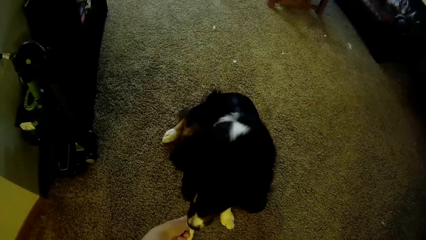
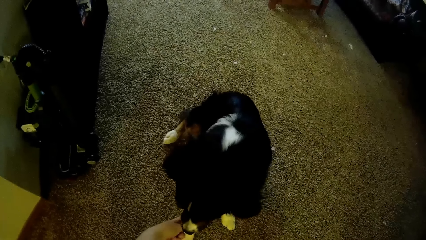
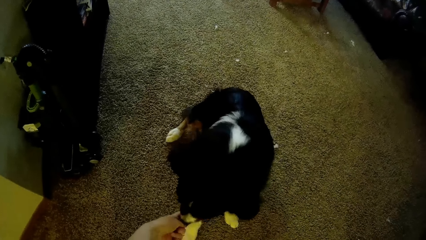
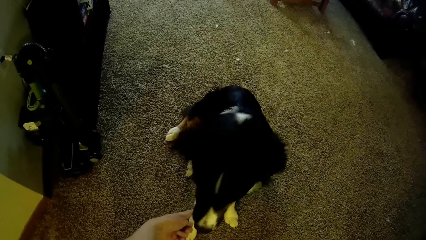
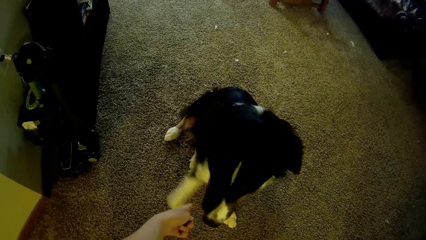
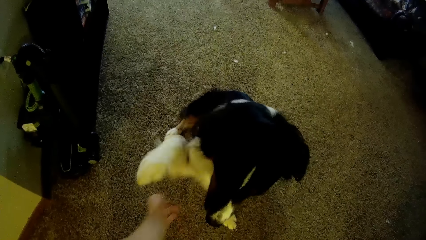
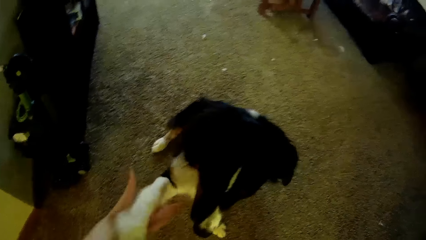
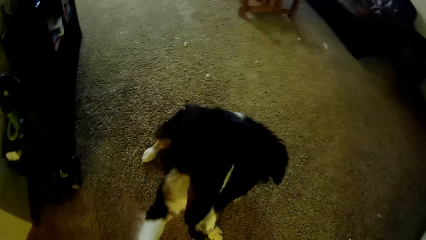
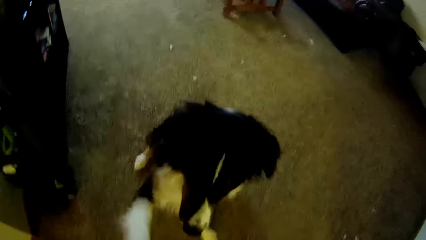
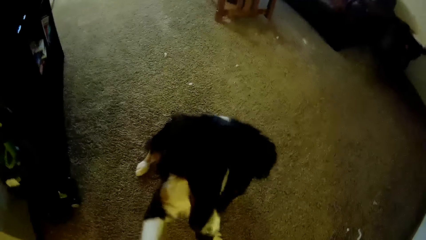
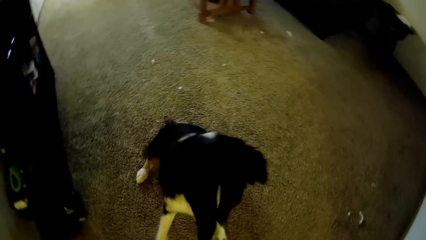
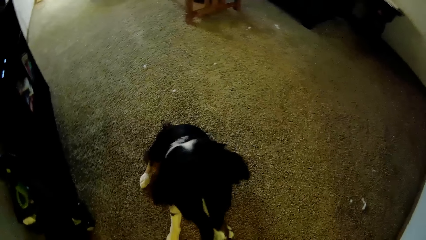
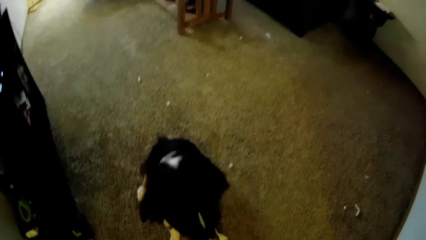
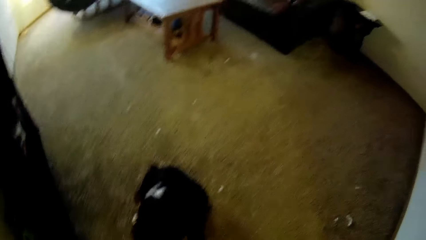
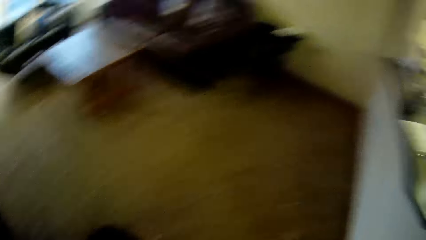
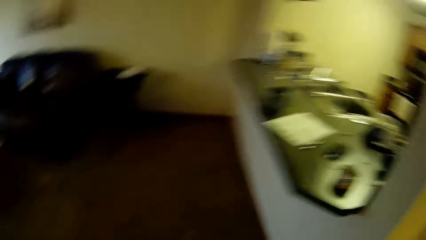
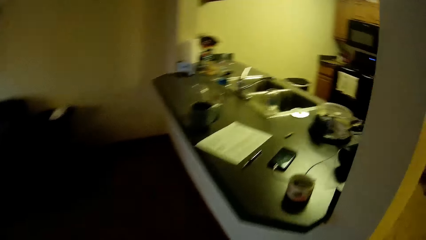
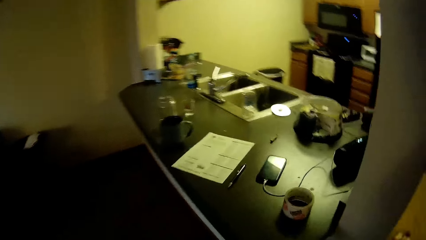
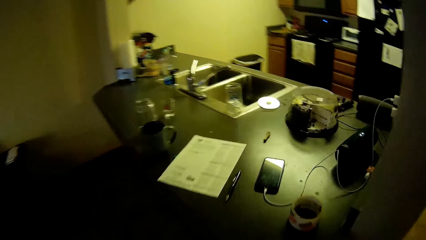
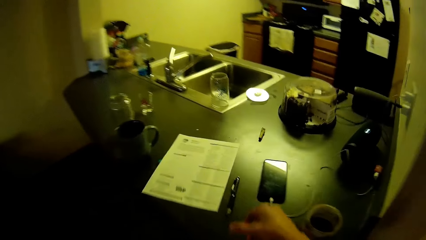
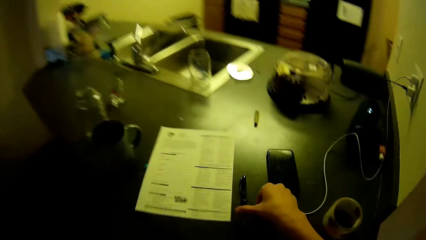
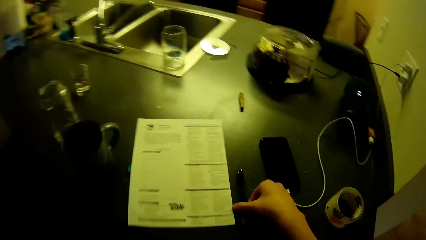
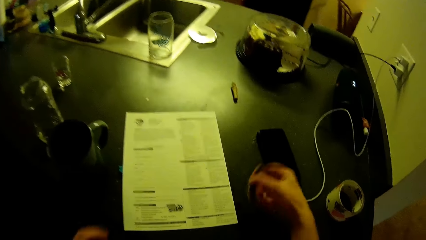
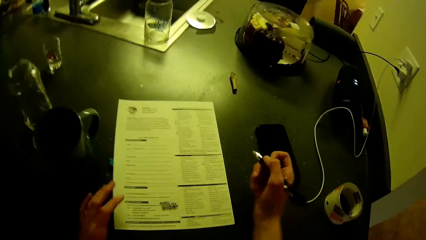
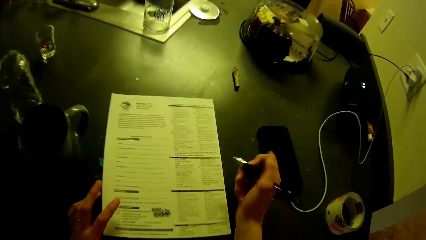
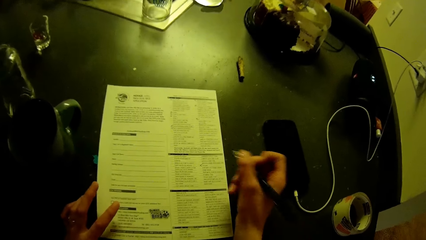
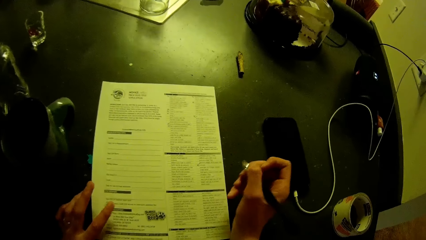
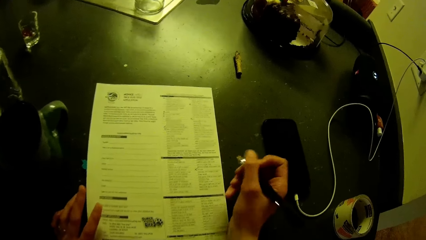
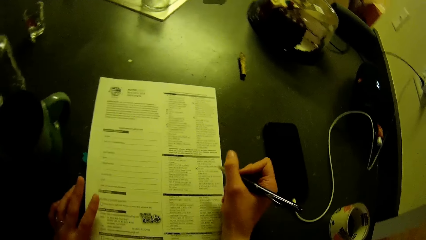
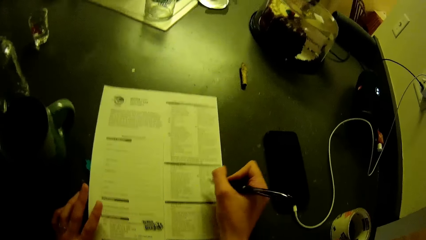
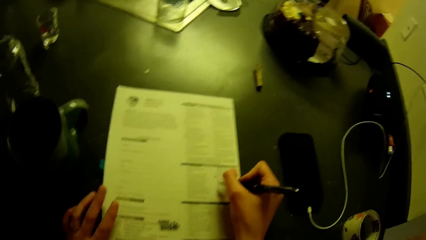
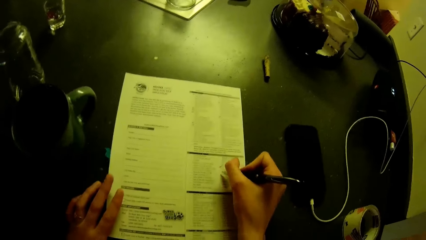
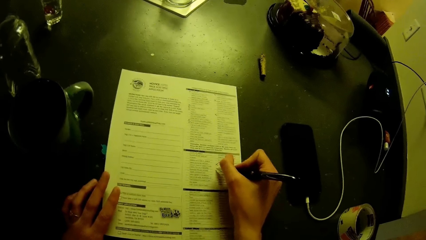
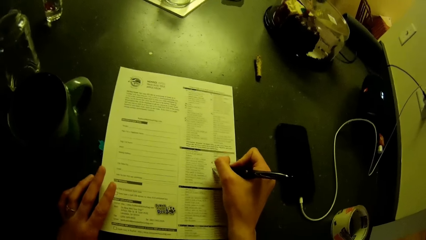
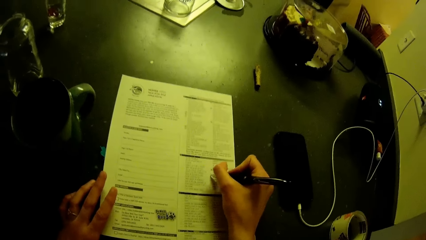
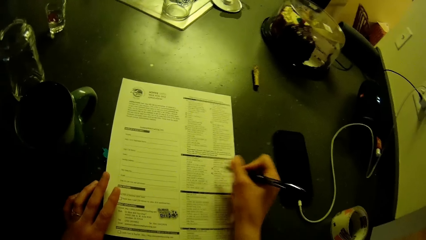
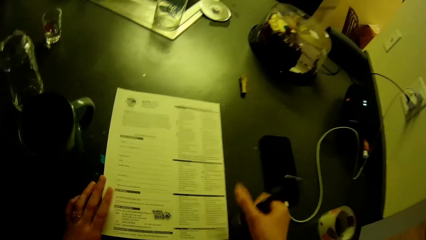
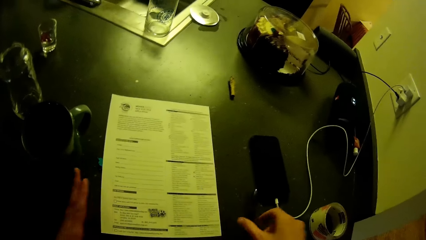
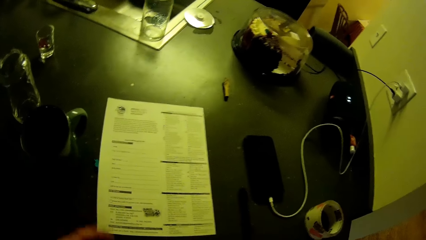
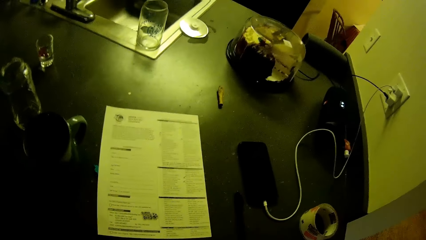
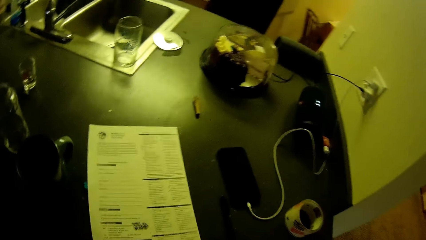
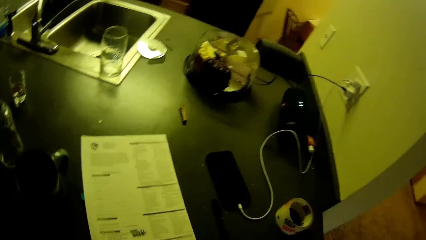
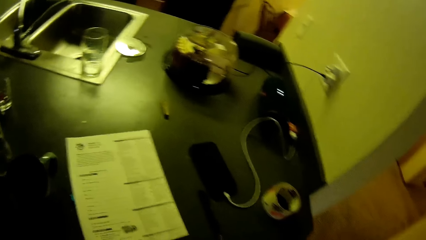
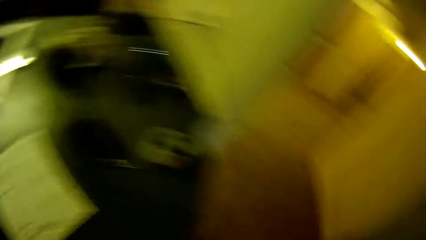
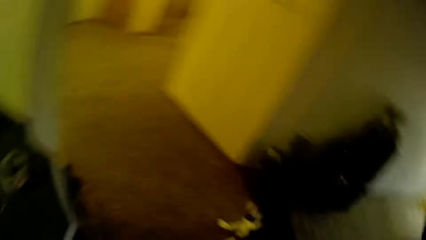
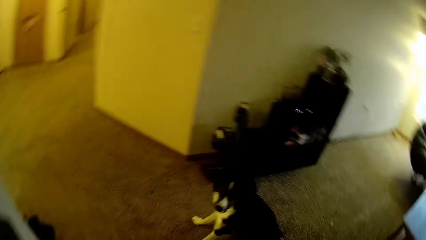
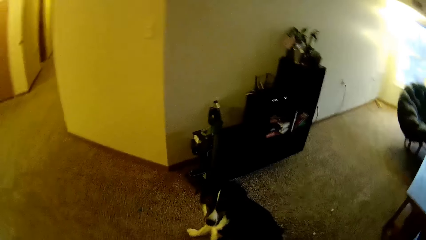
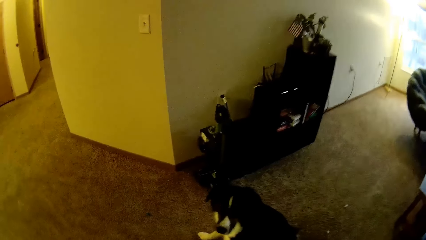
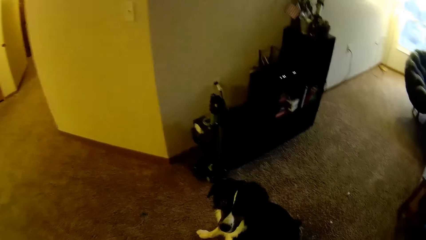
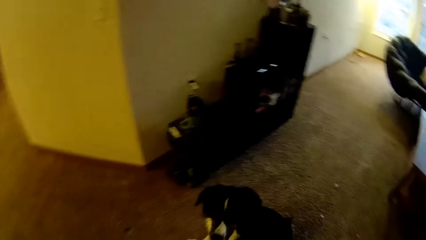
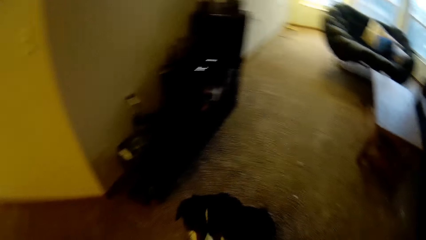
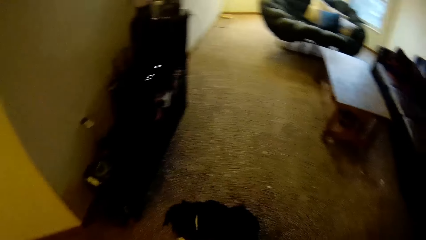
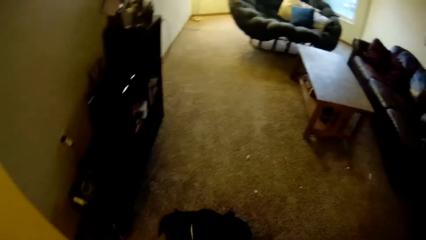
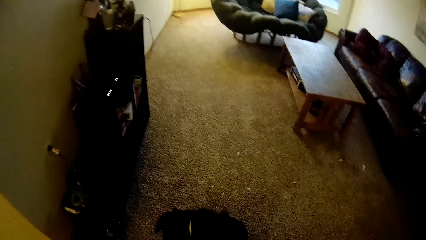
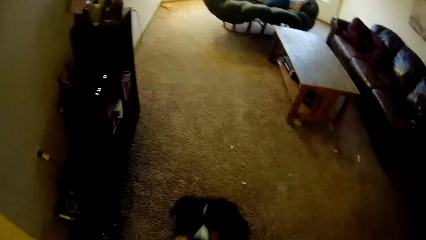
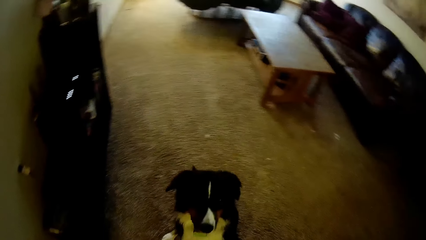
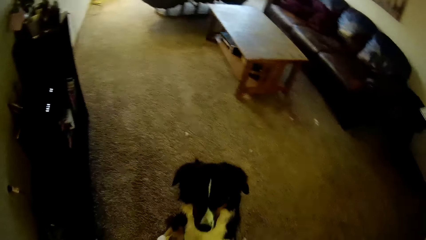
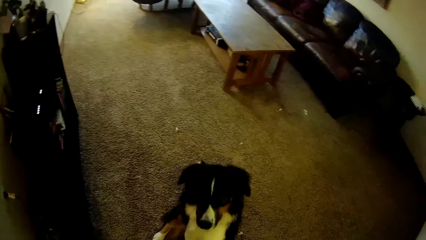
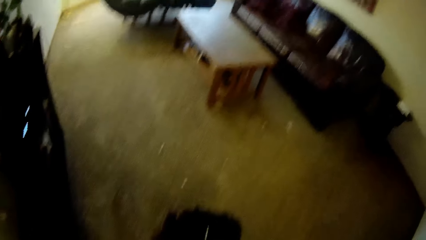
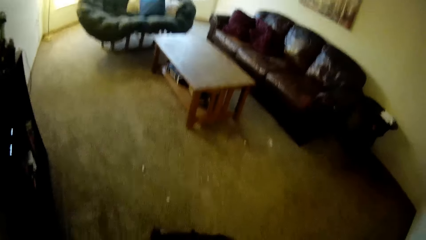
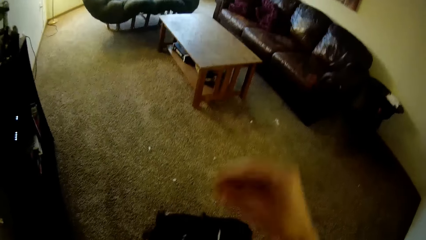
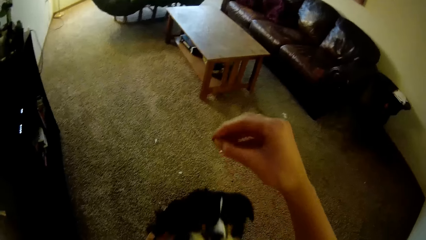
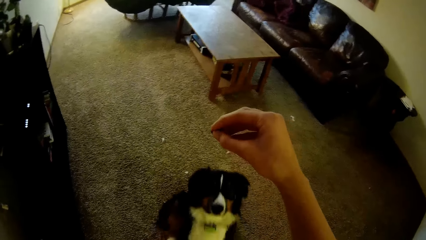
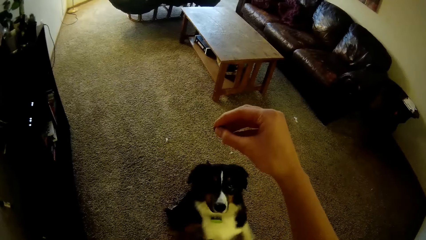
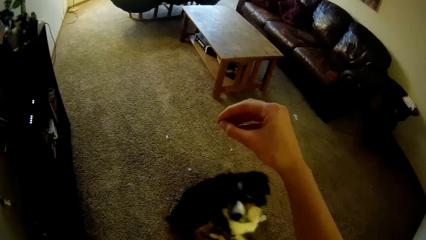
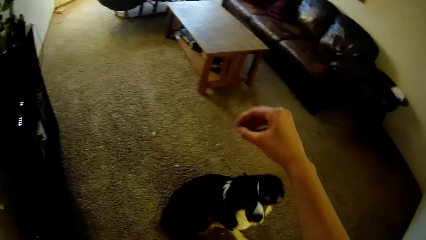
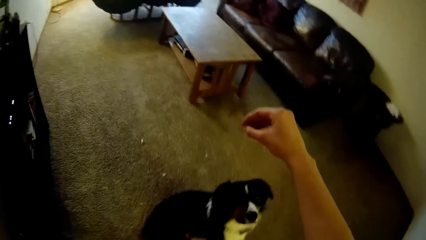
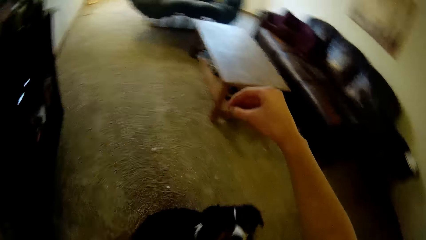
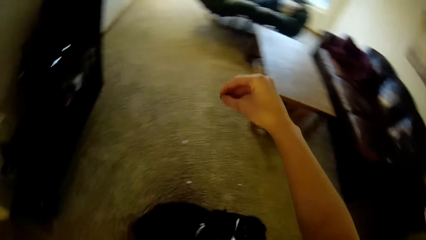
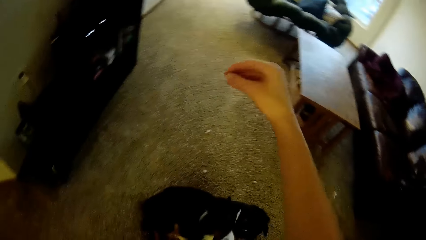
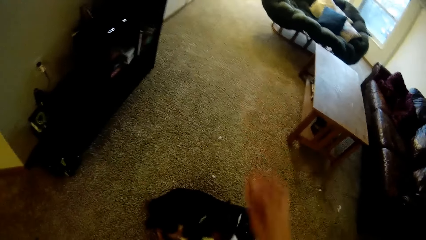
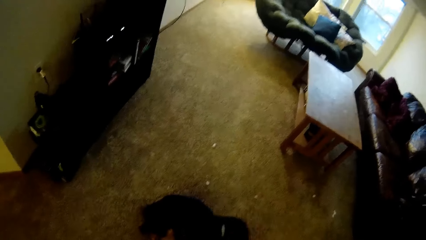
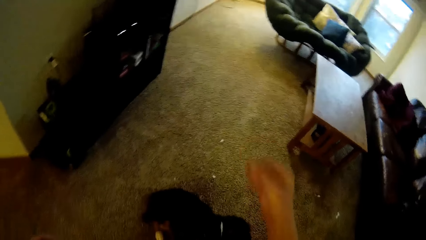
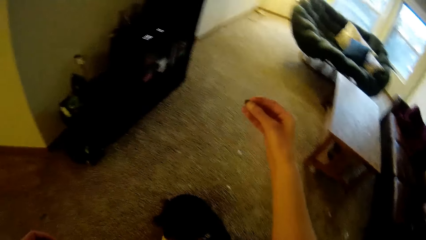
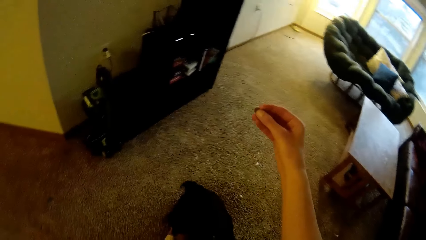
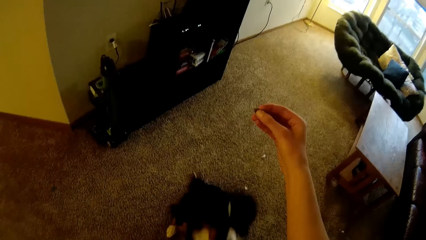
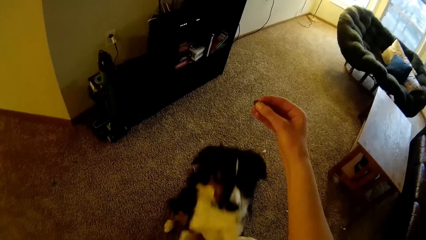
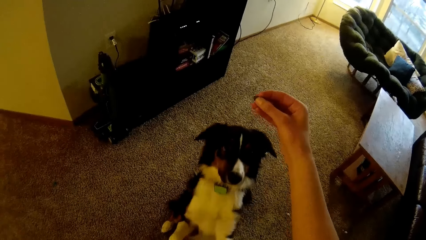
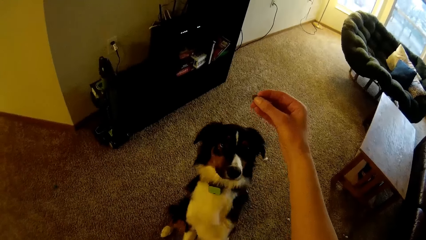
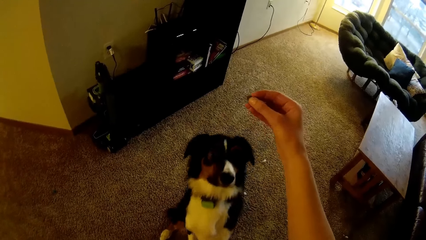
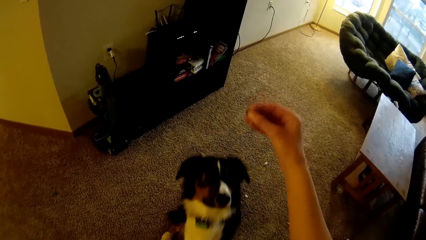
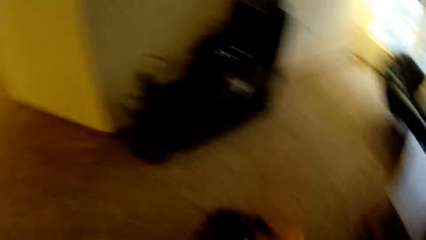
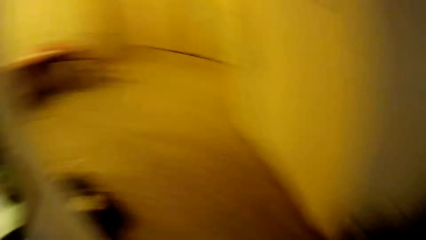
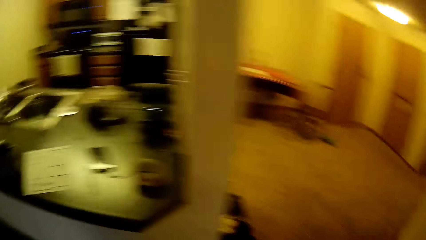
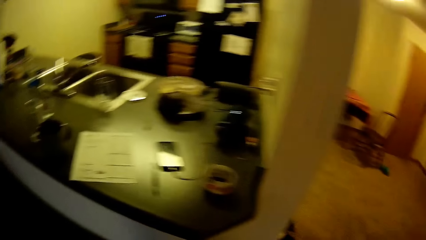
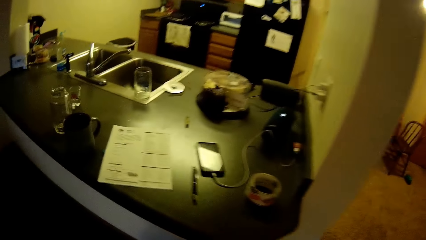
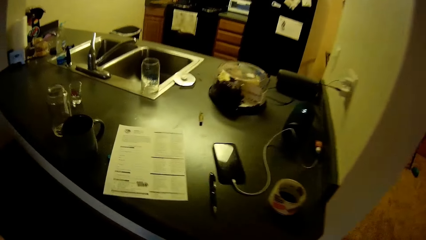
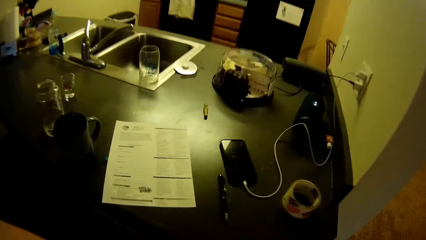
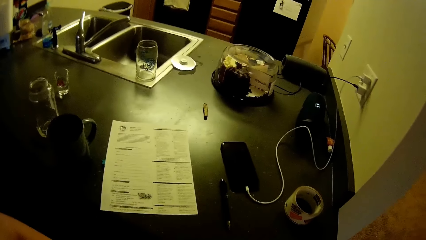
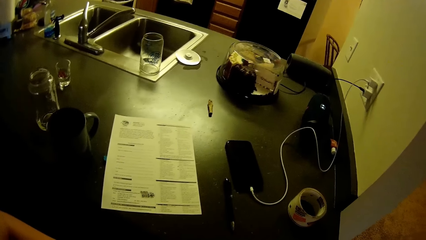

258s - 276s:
The camera wearer touches the dog's mouth. She holds the dog's leg. She walks around the room. She picks up the pen on the kitchen slab or countertop. She fills an application checklist on the kitchen slab. She drops the pen on the kitchen slab. She walks around the room. She trains the dog in the living room. She raises her hand. She raises her hand again.
